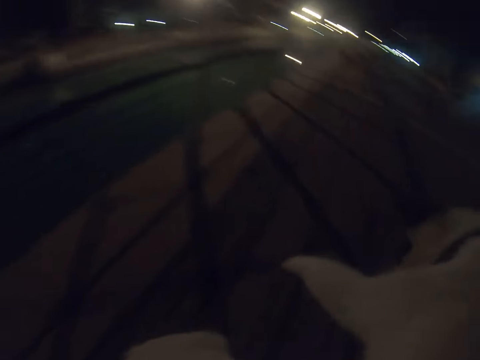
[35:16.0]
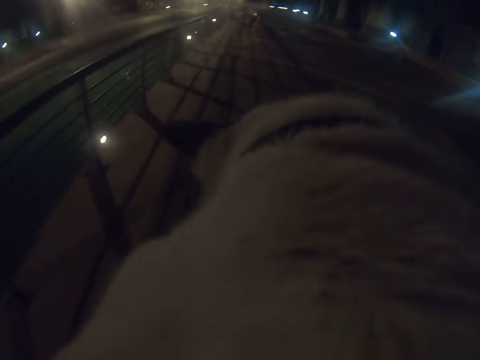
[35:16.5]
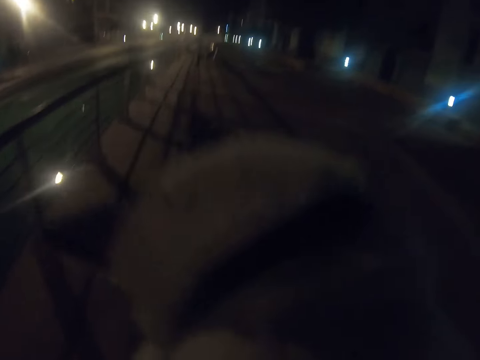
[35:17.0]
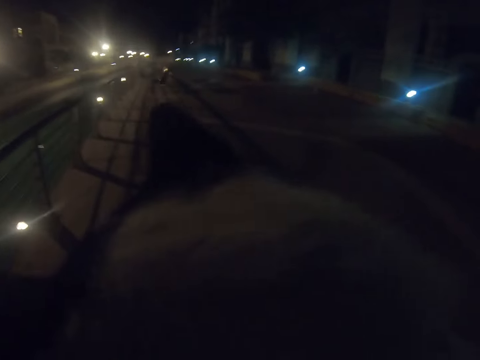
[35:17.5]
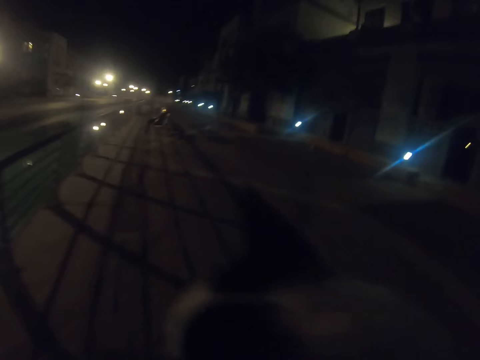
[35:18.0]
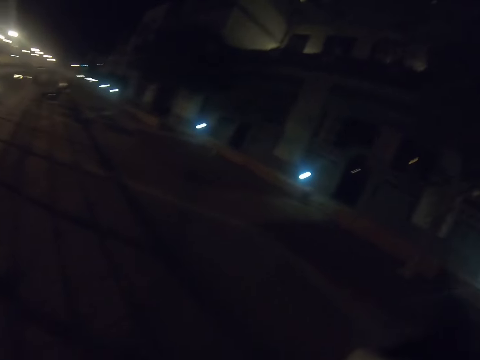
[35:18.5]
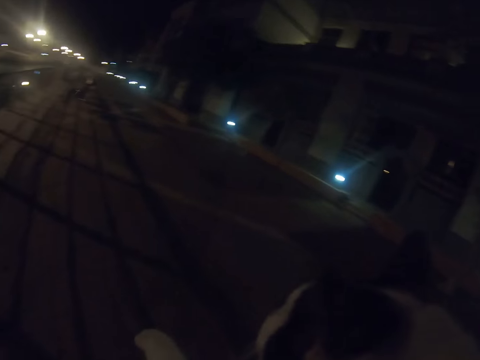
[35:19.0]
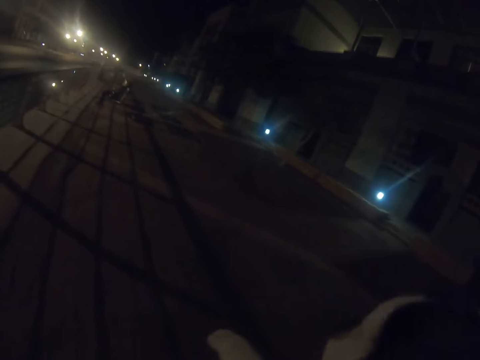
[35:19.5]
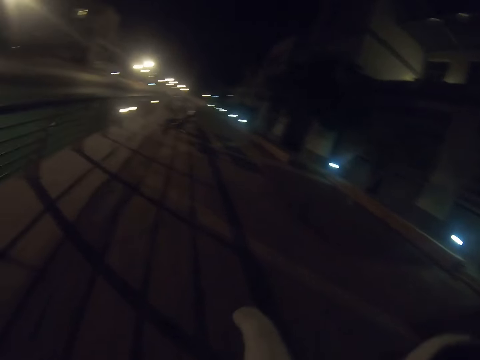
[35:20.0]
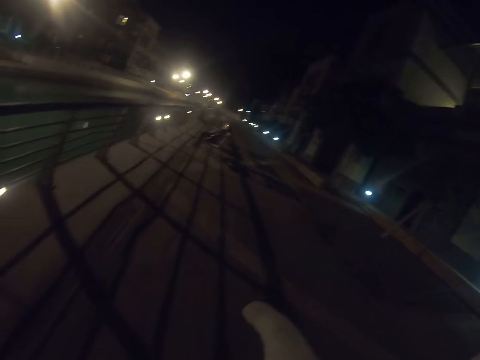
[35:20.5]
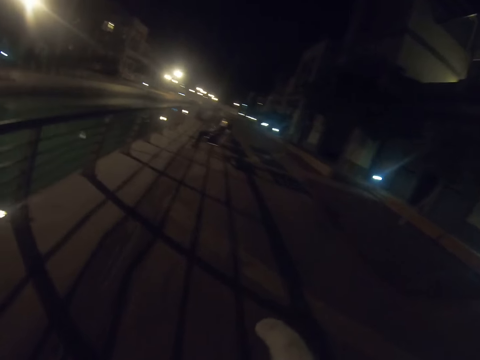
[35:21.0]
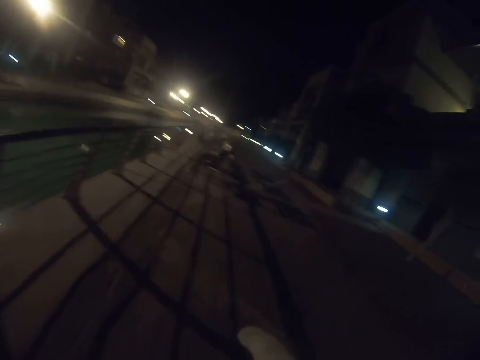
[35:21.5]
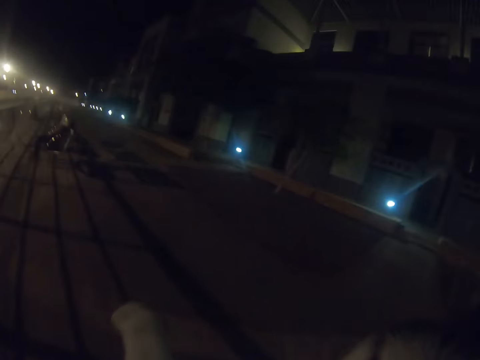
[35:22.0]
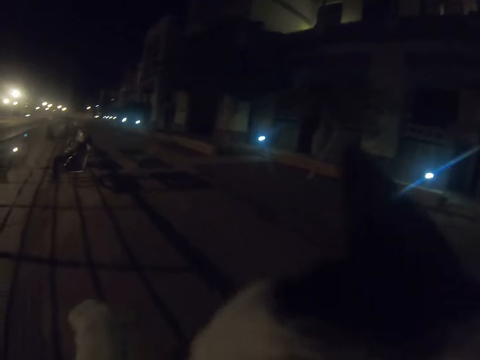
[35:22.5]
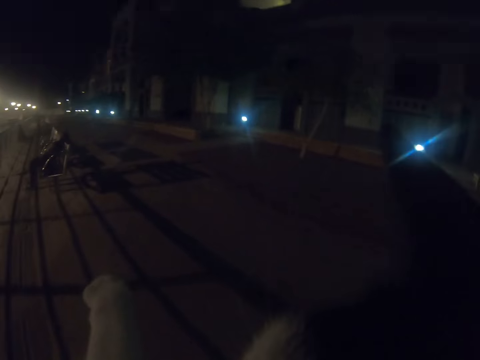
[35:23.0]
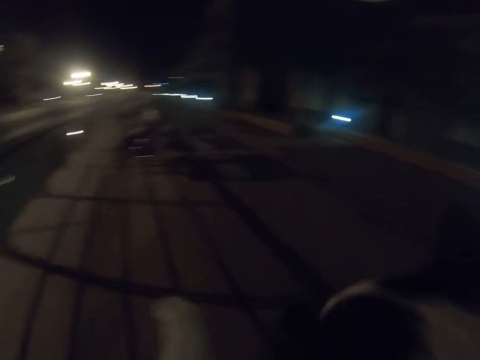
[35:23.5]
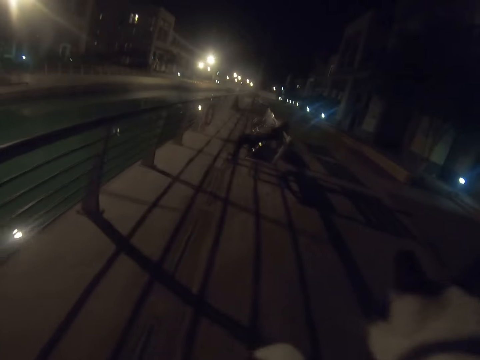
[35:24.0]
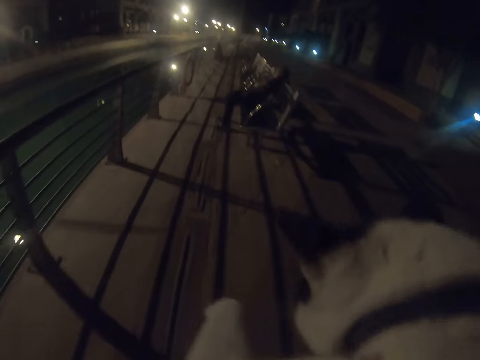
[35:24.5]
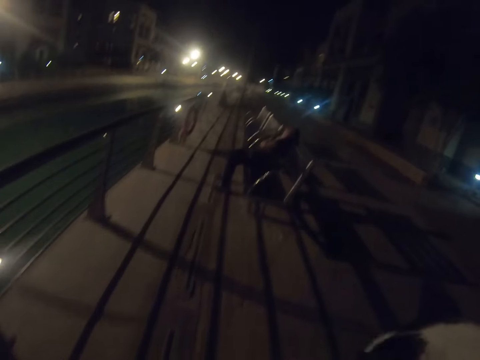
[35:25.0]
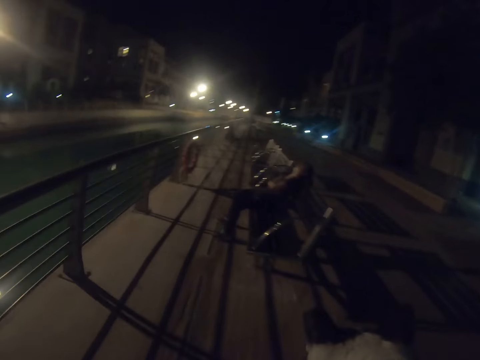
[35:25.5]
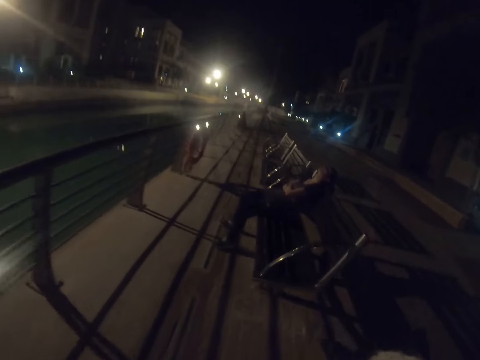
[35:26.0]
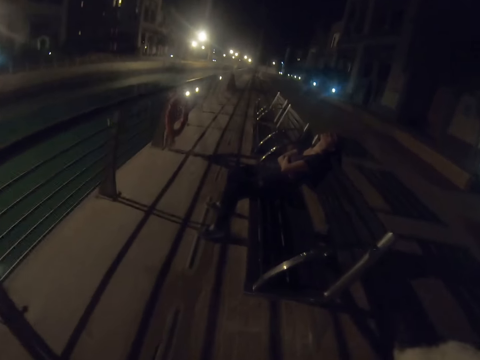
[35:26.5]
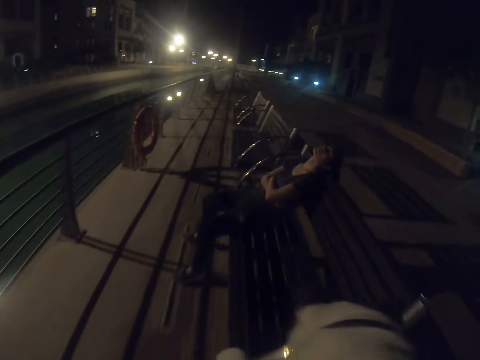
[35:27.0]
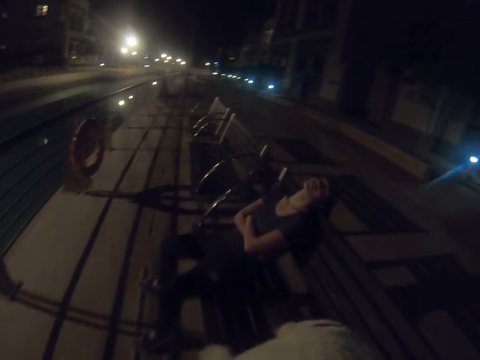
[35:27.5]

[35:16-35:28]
The camera wearer carries the cat.

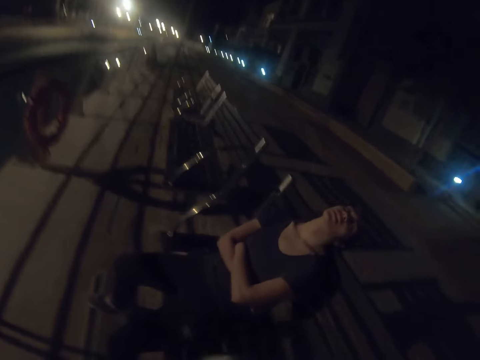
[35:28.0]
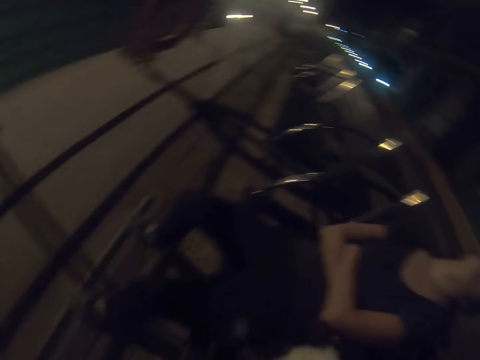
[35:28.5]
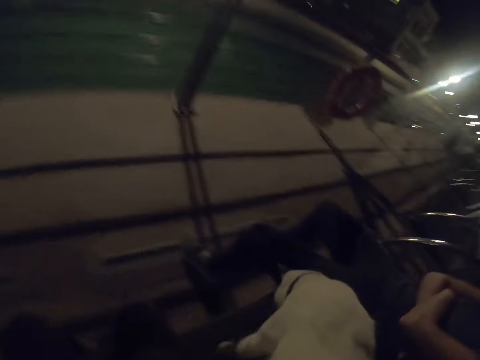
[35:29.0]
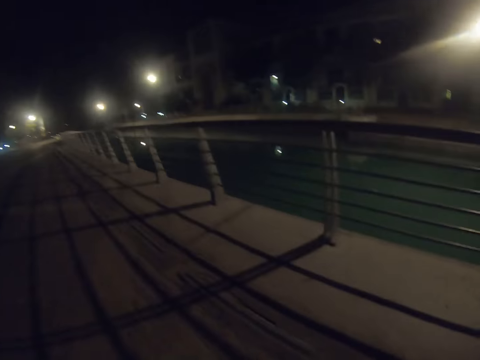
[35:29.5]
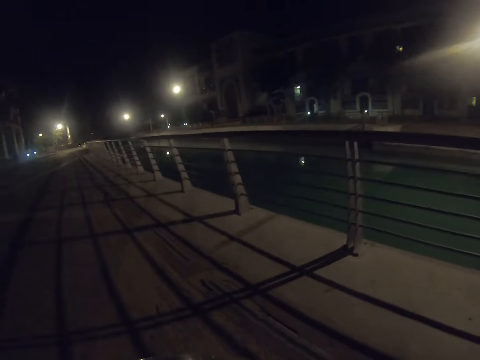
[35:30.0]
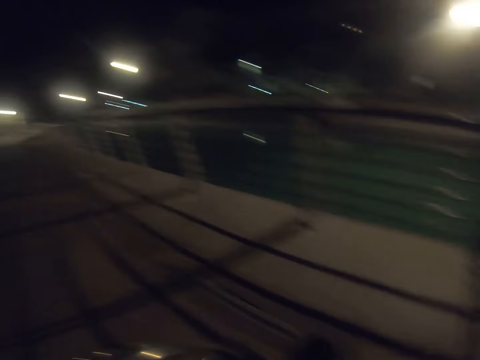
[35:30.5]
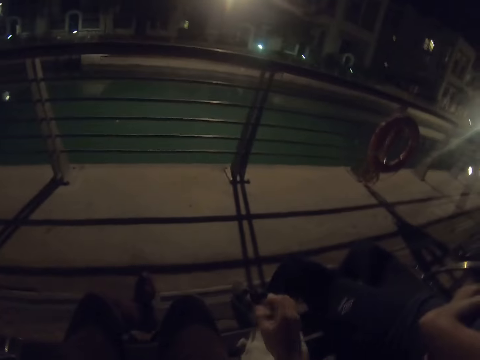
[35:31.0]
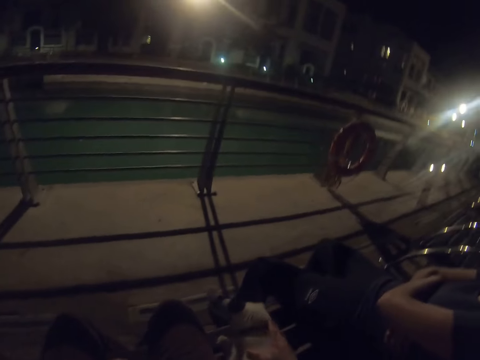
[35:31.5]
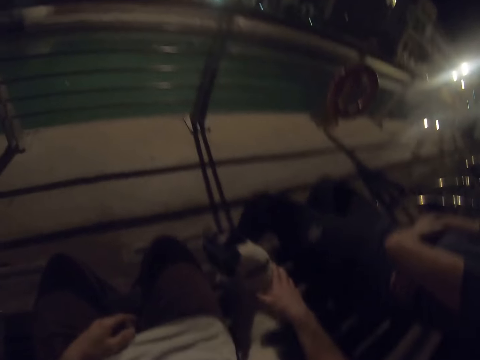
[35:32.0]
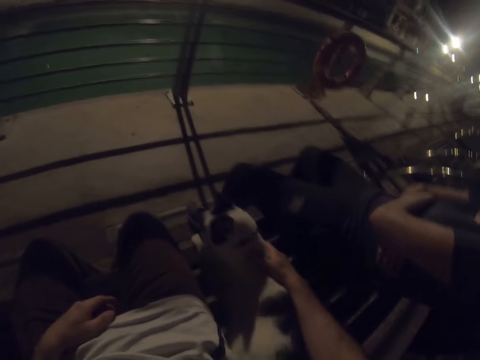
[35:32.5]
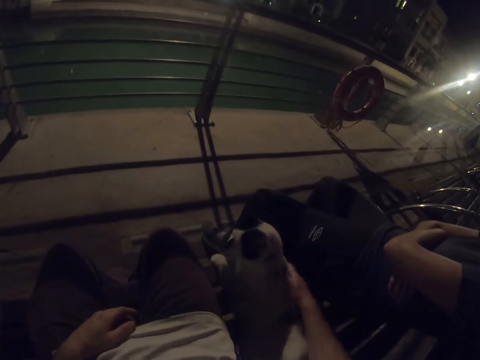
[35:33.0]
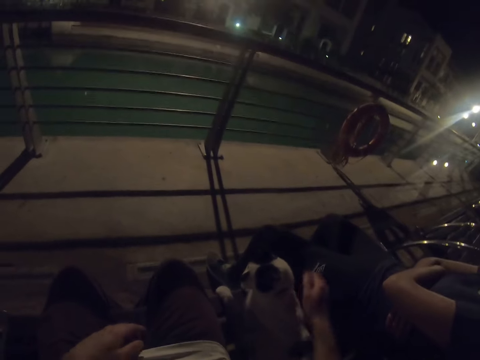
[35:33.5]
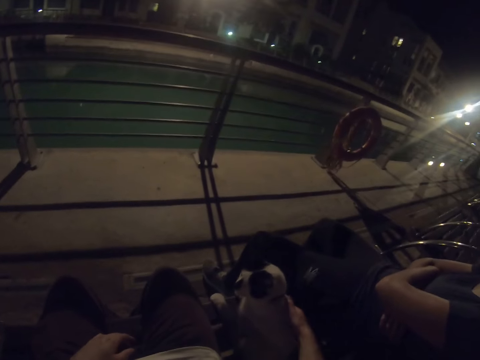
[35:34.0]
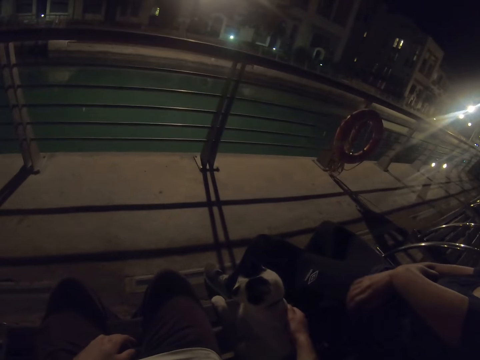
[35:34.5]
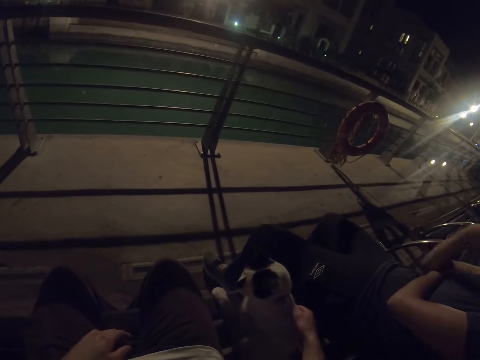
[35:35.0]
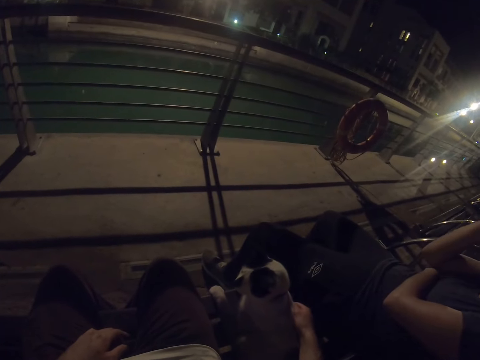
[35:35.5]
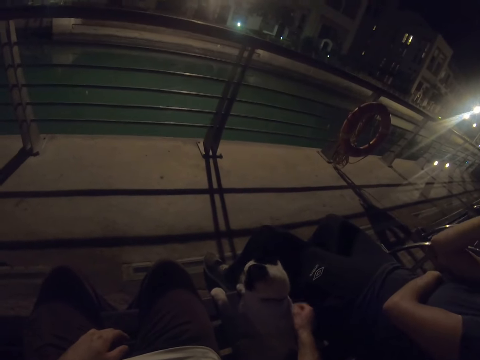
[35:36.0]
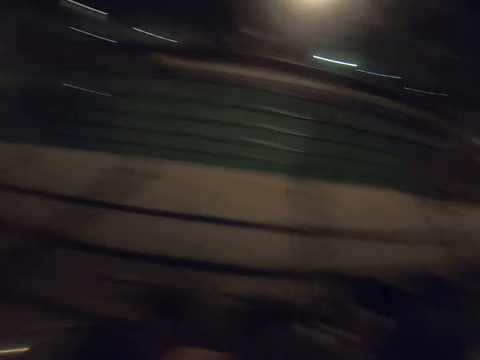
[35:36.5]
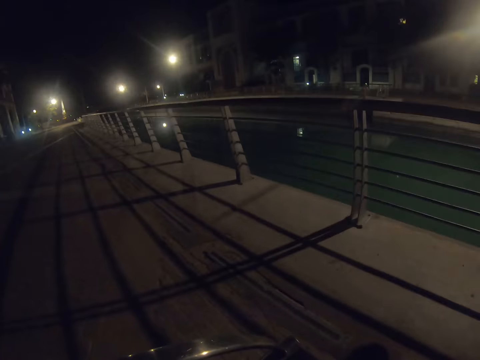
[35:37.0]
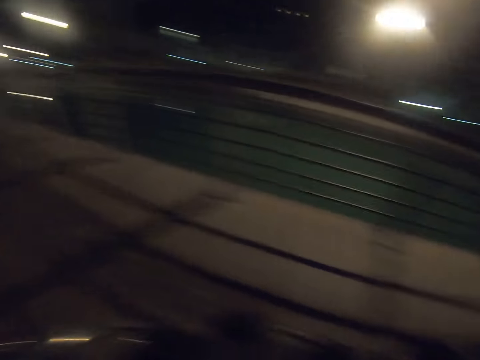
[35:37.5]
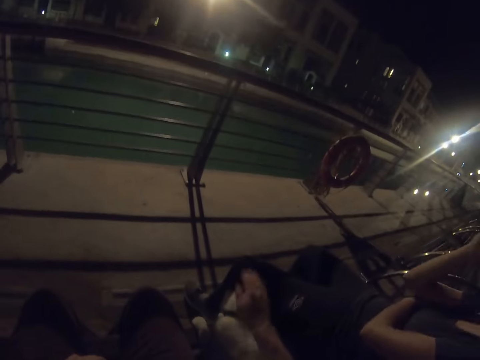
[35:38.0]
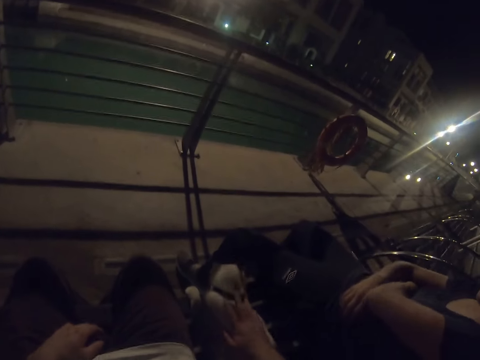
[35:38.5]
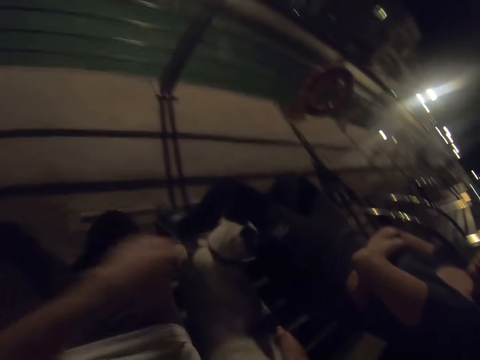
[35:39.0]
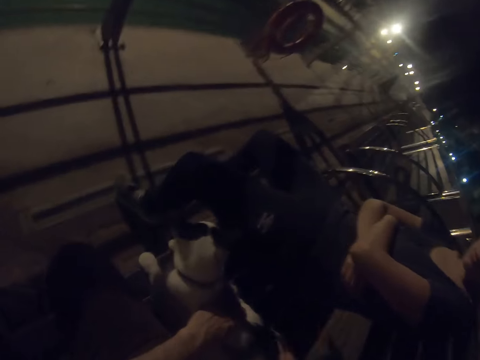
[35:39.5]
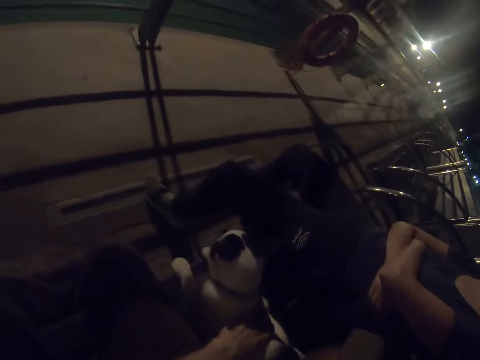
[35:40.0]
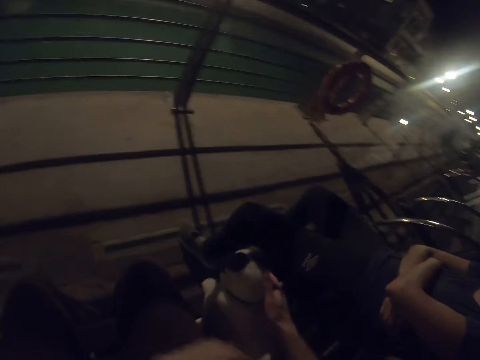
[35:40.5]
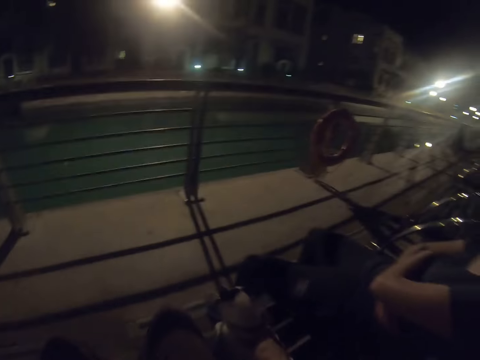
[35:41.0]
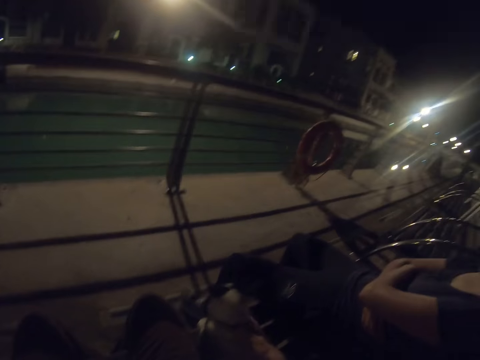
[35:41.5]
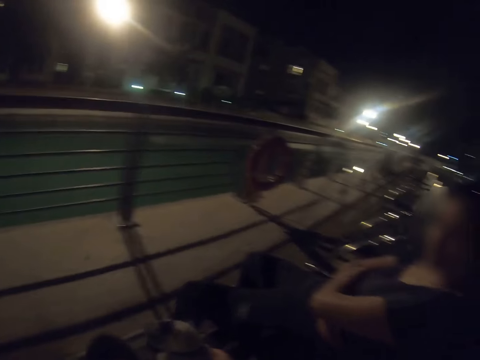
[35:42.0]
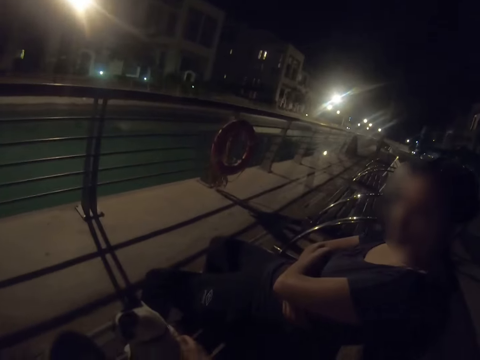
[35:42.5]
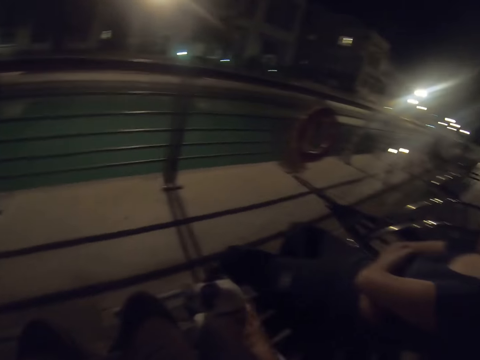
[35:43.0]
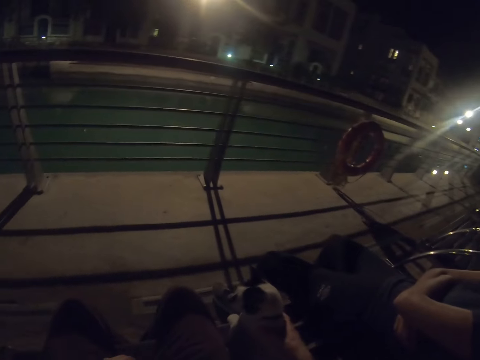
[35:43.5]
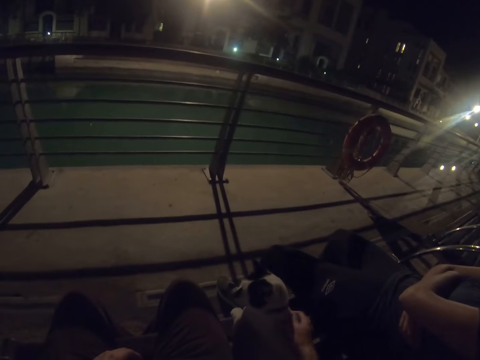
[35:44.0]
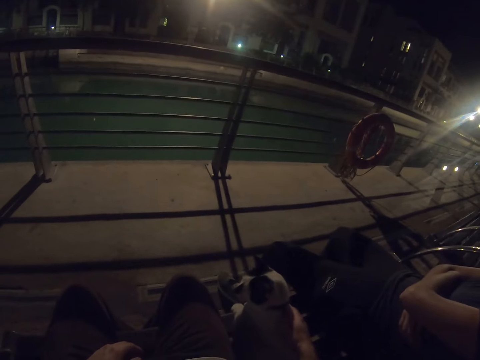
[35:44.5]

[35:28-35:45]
The camera wearer sits on the bench near a lady. They hold the cat. They touch the cat. They look around. They hold the cat.
